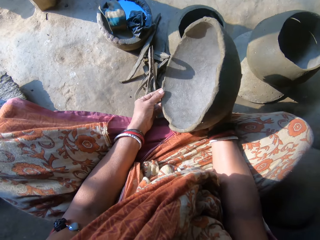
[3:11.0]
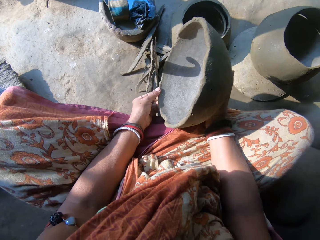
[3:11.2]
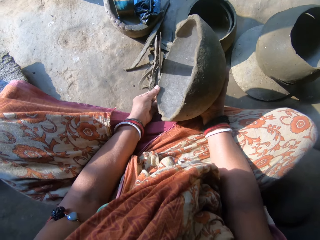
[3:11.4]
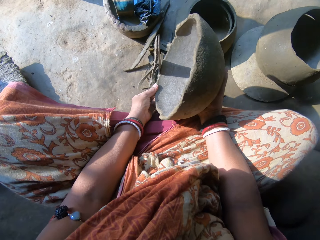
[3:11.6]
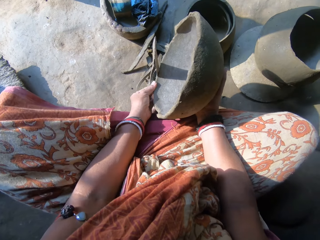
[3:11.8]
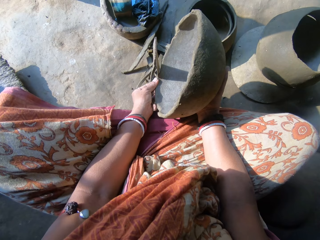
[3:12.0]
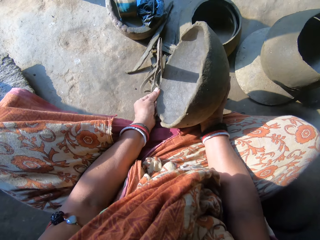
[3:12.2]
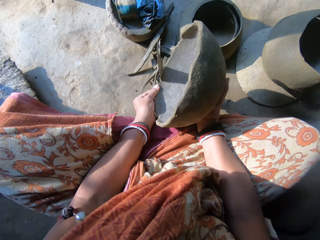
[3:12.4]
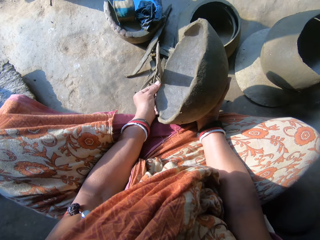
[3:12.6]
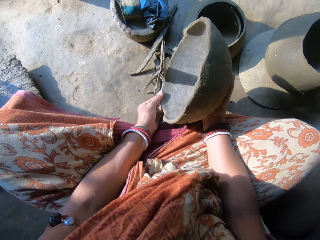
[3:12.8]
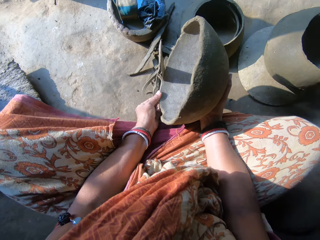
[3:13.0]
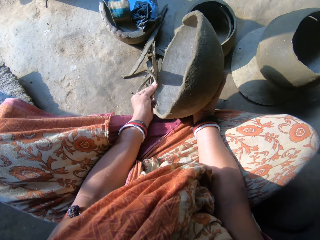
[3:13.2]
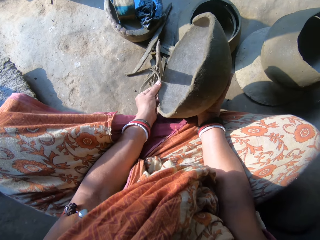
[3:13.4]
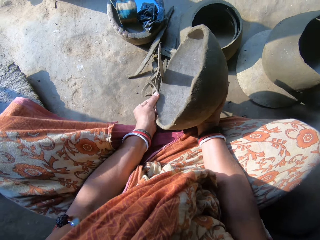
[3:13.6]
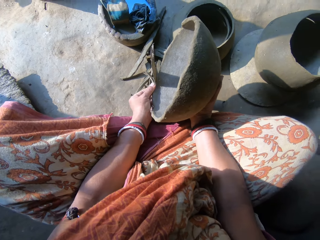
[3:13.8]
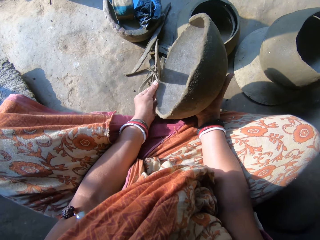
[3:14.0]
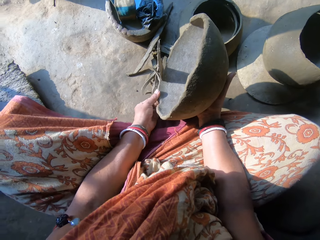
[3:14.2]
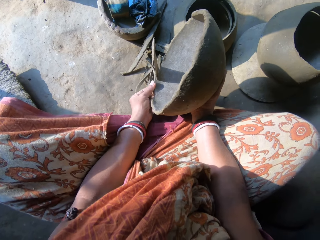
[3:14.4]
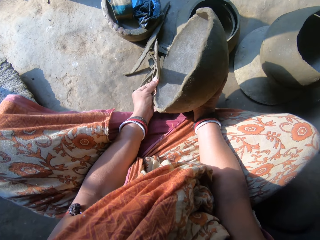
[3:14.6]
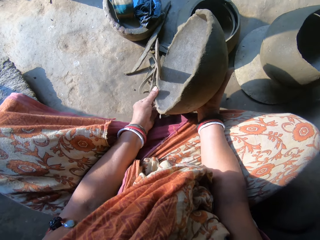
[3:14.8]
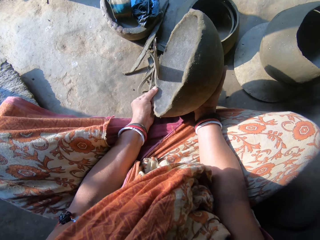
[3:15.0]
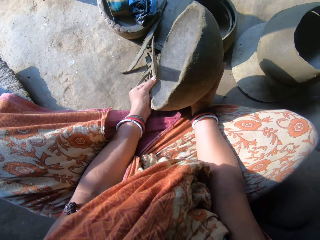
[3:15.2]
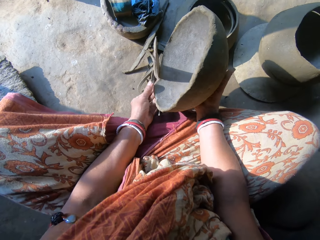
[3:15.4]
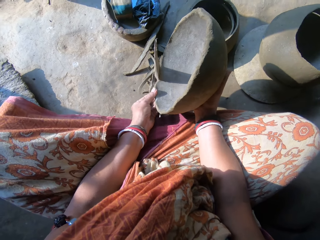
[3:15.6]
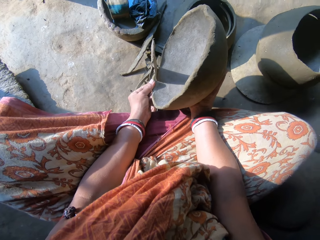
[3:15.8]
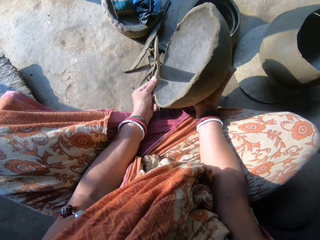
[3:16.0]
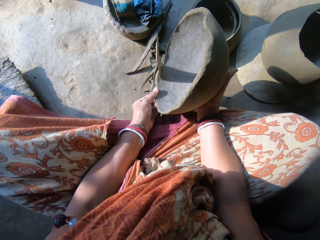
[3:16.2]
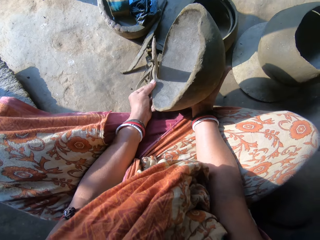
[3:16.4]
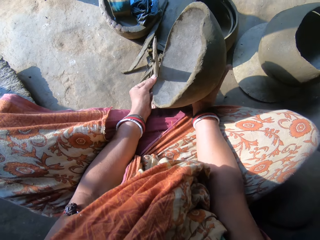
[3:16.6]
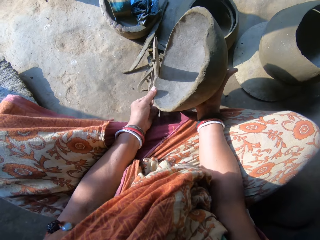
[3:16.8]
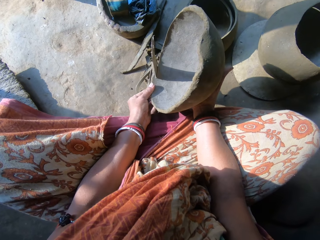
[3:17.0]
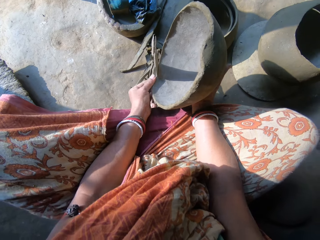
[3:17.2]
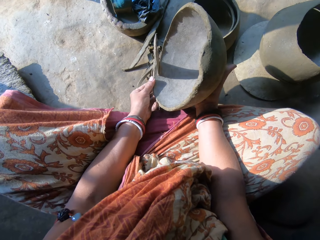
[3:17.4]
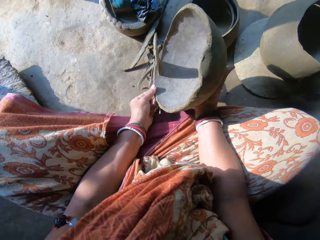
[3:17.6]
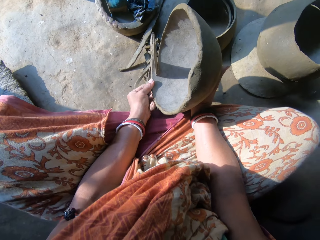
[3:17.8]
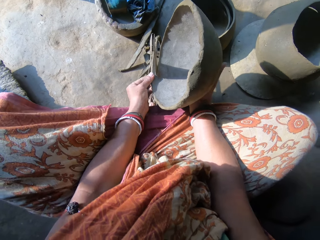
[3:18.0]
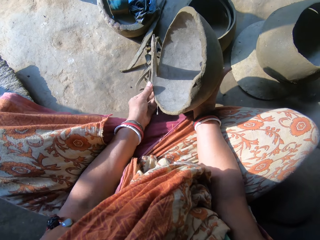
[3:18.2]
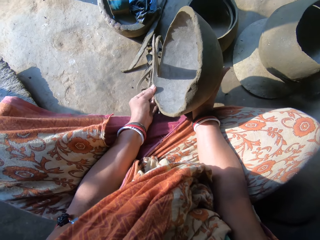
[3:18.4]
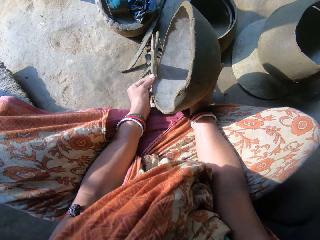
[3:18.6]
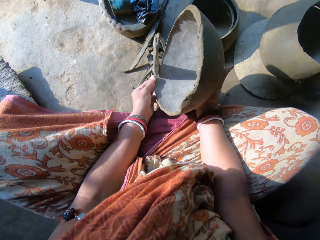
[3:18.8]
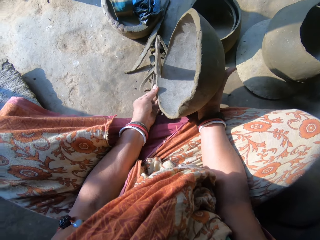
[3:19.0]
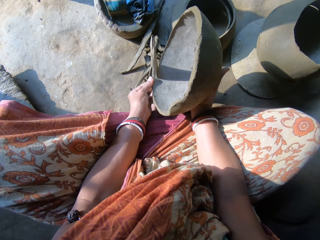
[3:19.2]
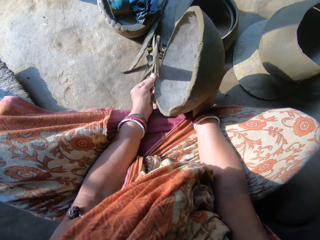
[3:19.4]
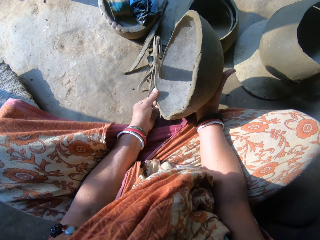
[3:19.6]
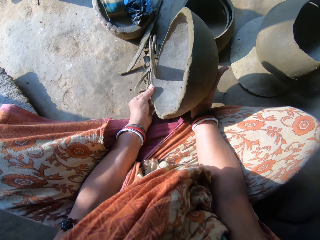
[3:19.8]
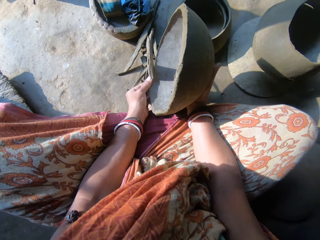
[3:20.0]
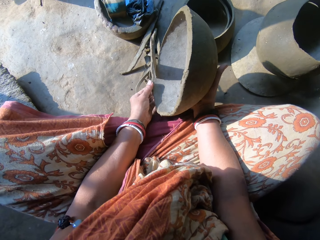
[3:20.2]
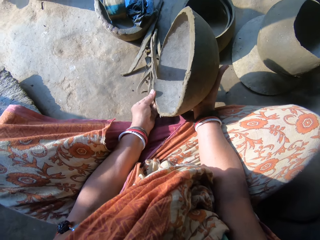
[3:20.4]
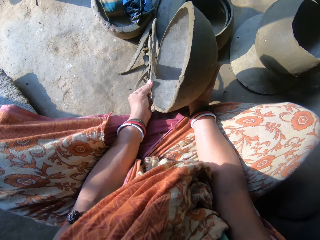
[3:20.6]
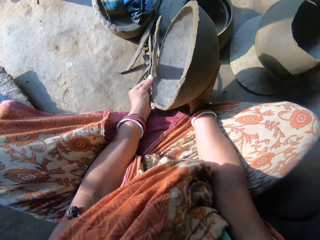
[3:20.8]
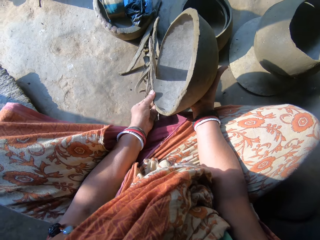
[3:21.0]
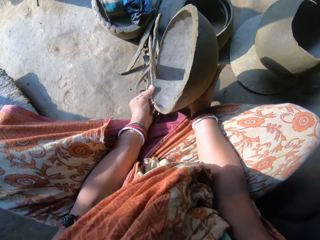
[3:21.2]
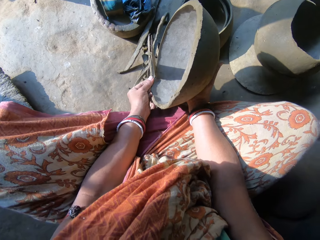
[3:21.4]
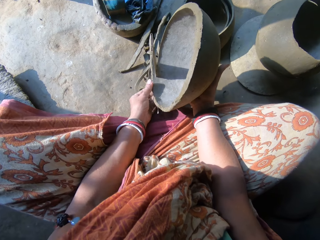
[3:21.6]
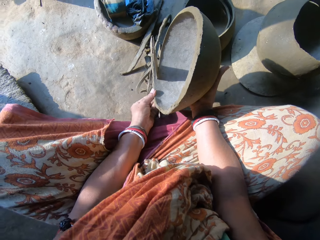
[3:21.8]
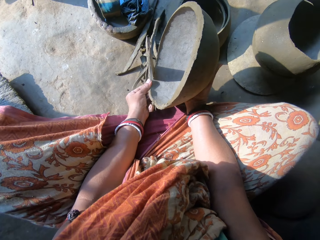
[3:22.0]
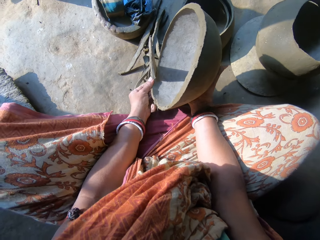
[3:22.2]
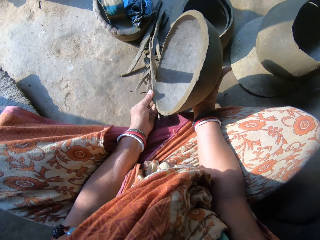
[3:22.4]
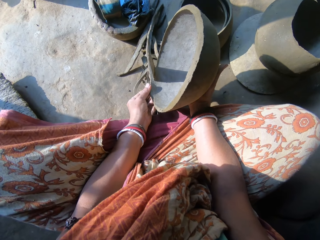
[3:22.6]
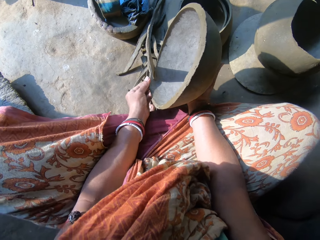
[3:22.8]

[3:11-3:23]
The camera wearer aligns the pot edges. They cut the modelled clay on the edge.

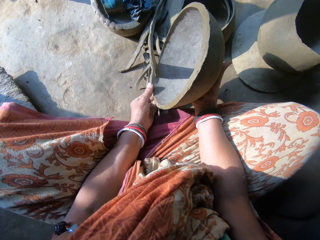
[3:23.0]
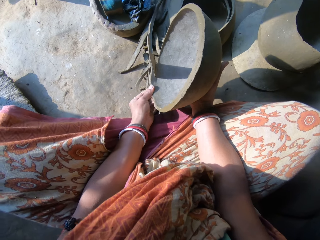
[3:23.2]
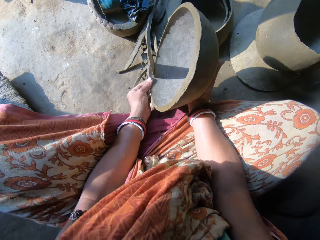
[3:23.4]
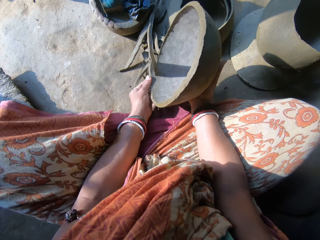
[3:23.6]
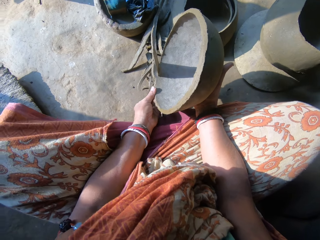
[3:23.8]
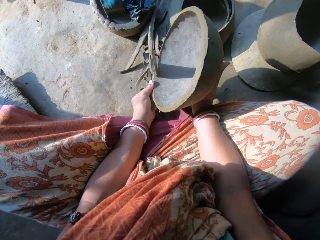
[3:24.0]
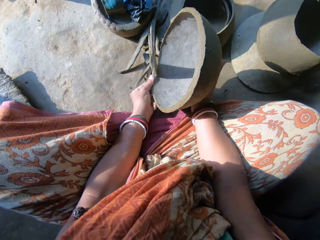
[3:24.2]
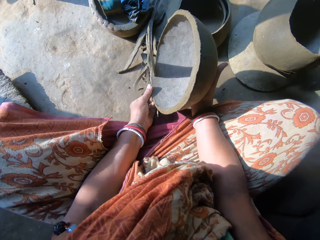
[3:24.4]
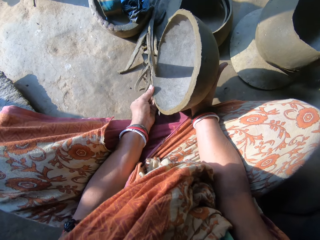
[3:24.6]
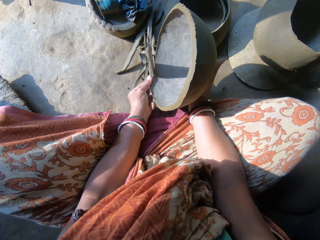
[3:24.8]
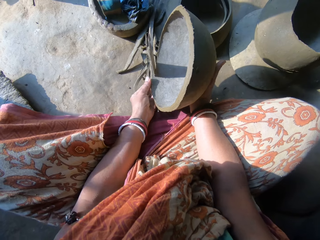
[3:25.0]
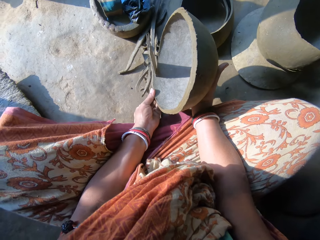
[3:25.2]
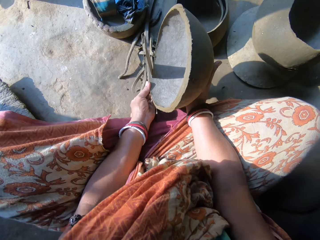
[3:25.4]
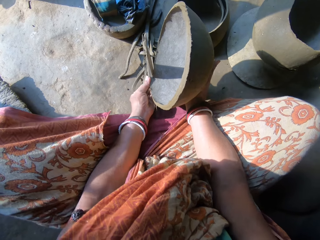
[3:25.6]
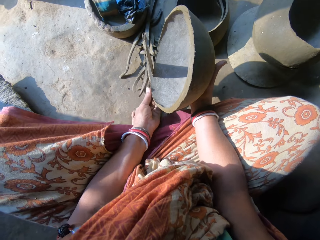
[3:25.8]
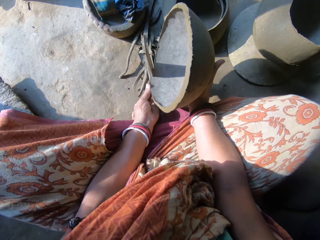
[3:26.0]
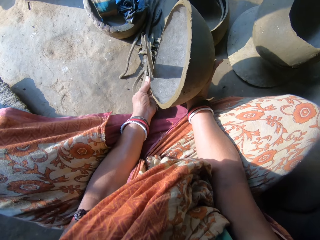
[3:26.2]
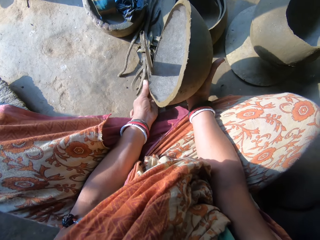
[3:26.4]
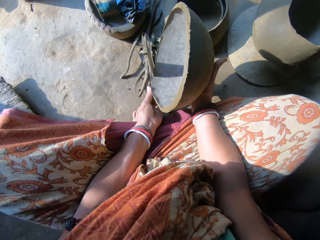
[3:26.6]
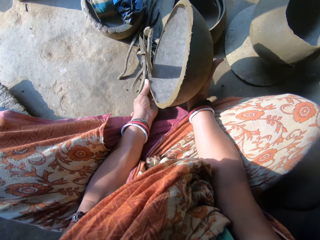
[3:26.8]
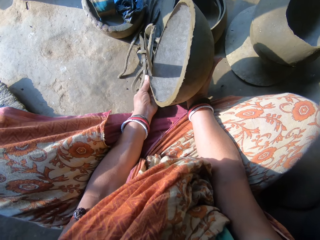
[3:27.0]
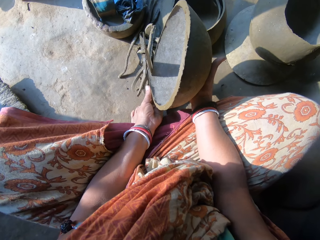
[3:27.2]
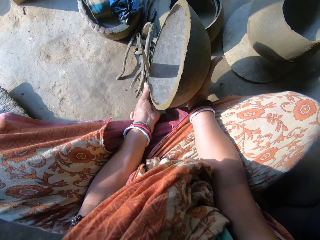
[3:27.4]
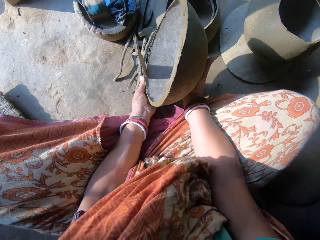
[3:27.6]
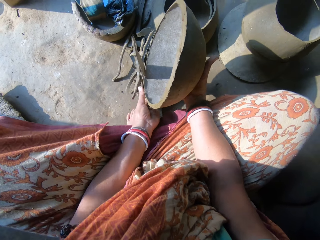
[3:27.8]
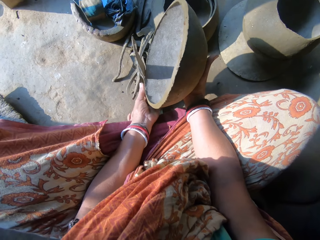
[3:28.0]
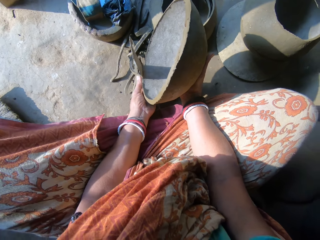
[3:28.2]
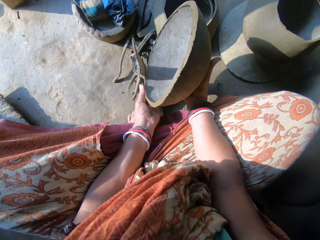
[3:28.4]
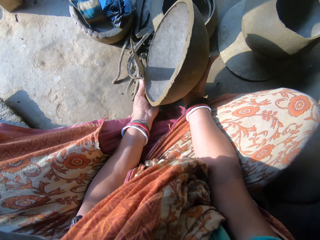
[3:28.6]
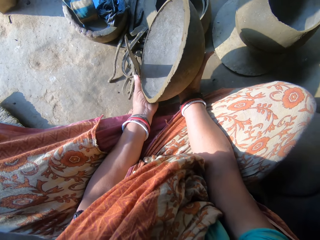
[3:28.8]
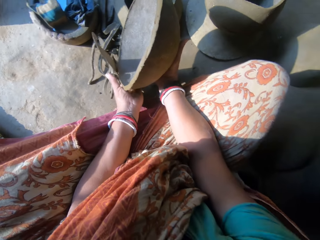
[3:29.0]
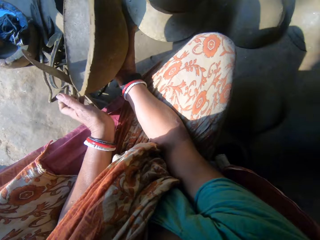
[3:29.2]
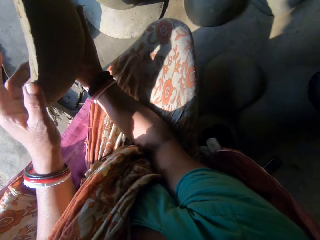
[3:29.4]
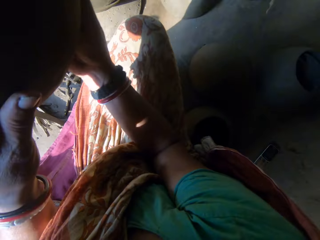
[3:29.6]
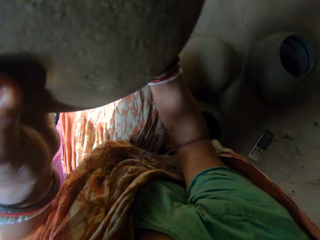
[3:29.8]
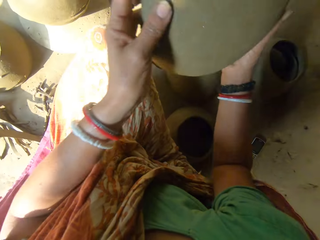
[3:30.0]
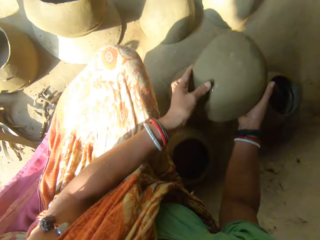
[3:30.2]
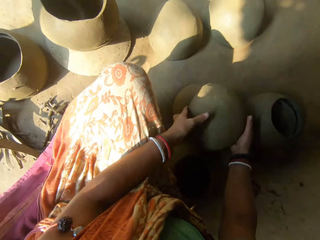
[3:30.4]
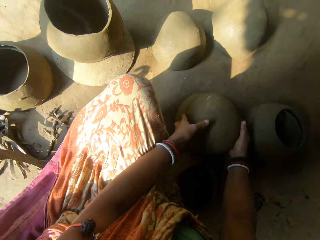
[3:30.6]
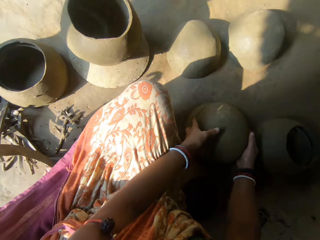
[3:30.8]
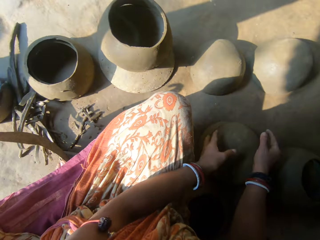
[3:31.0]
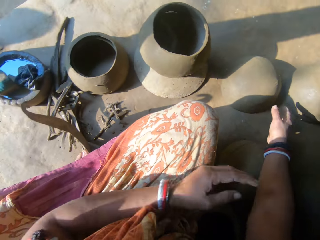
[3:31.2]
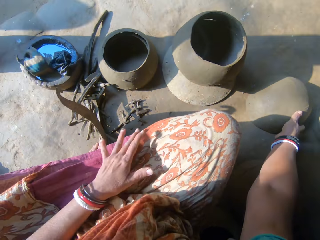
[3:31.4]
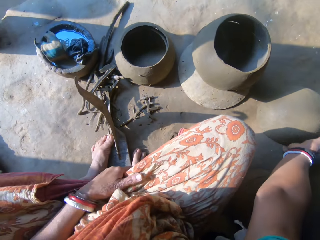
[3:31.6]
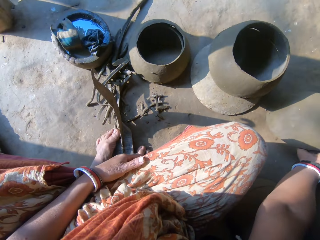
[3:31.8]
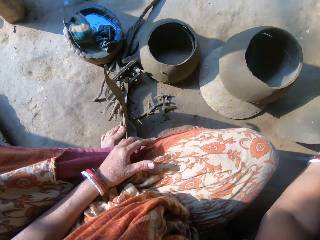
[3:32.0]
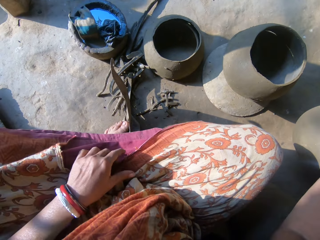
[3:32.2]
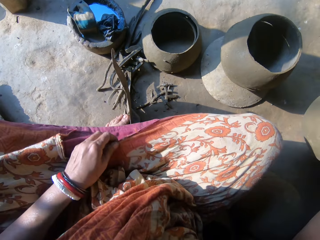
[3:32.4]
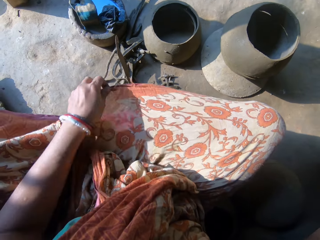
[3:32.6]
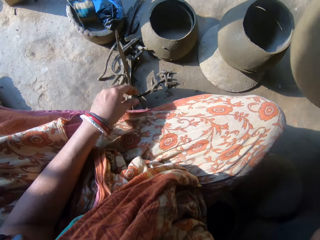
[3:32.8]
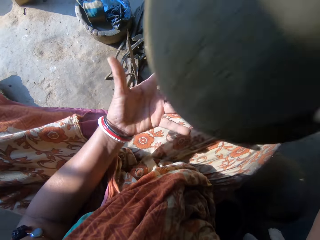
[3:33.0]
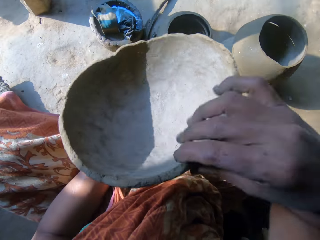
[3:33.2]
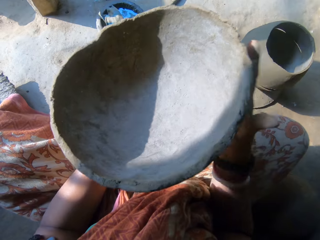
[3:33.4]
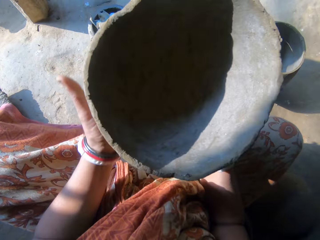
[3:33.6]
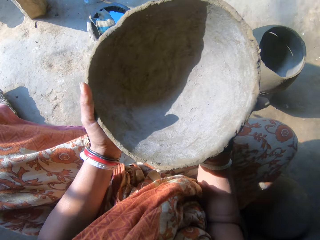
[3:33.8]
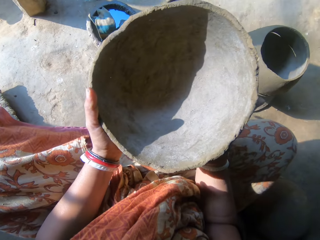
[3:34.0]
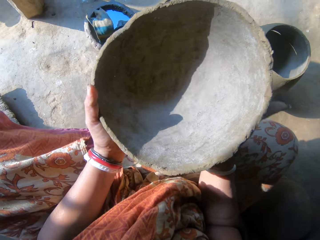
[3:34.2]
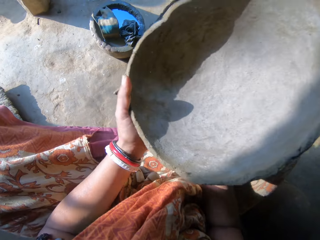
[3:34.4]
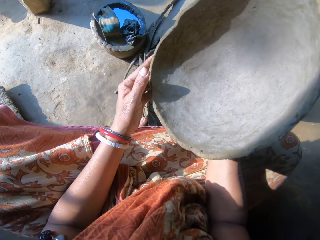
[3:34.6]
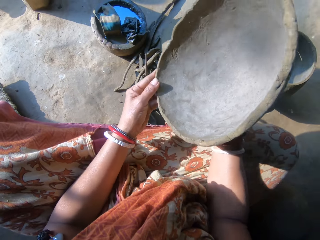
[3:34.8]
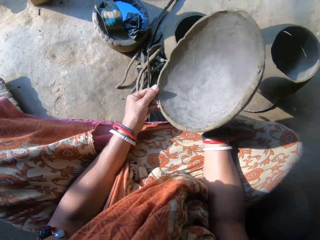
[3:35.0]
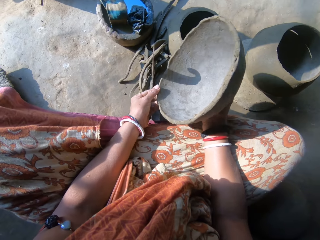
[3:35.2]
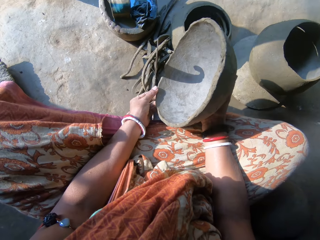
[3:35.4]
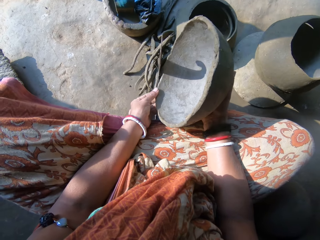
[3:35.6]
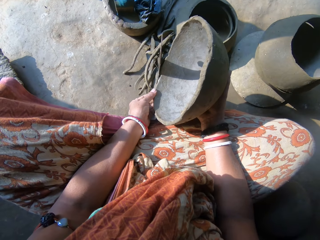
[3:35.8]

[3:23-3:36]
The camera wearer puts the modelled clay down. They take another modelled clay. They hold the modelled clay.
